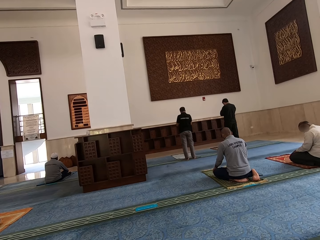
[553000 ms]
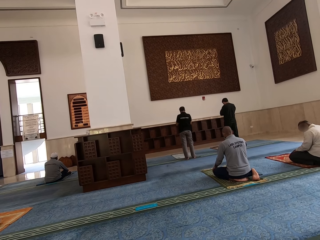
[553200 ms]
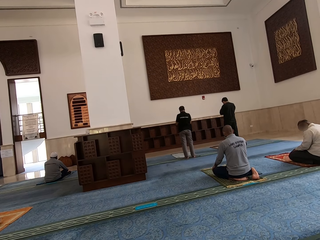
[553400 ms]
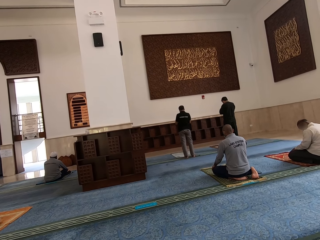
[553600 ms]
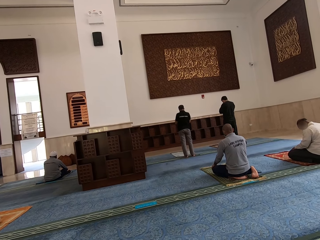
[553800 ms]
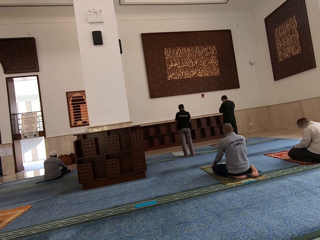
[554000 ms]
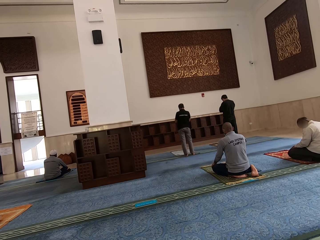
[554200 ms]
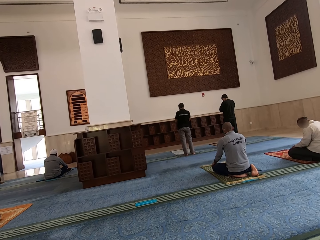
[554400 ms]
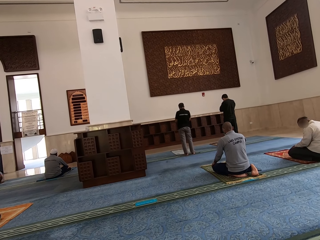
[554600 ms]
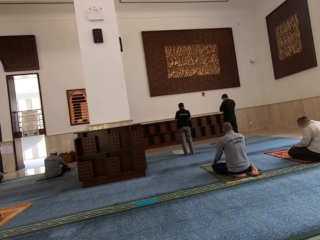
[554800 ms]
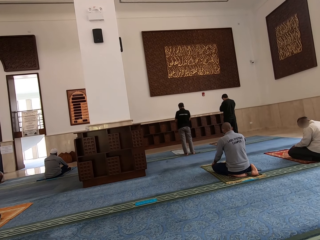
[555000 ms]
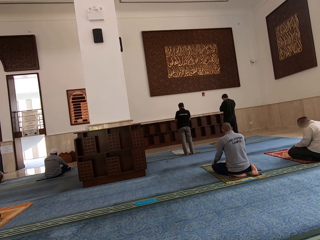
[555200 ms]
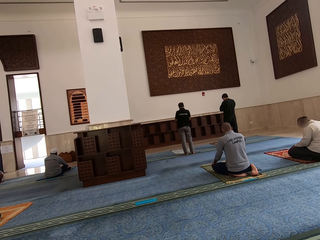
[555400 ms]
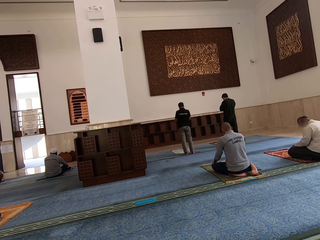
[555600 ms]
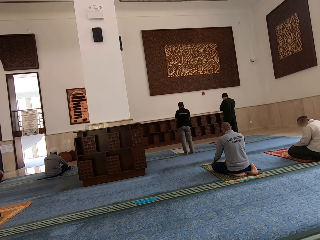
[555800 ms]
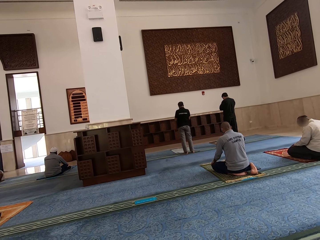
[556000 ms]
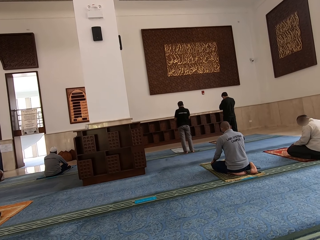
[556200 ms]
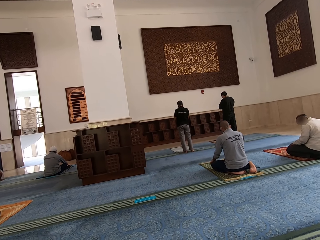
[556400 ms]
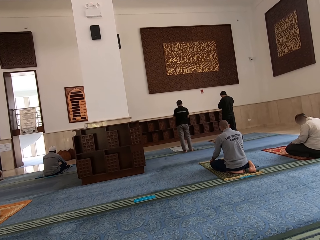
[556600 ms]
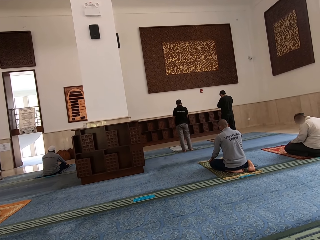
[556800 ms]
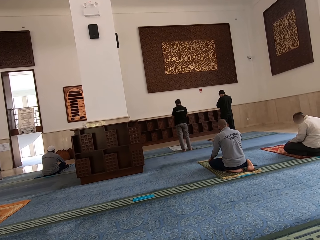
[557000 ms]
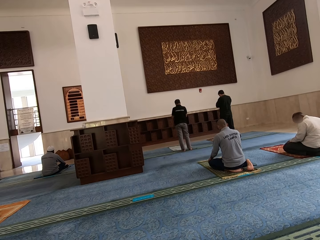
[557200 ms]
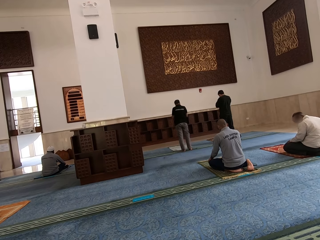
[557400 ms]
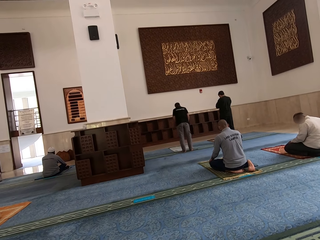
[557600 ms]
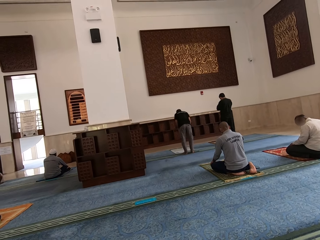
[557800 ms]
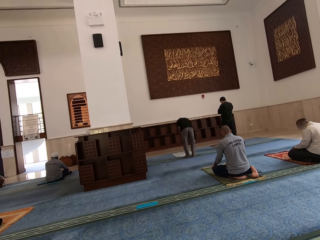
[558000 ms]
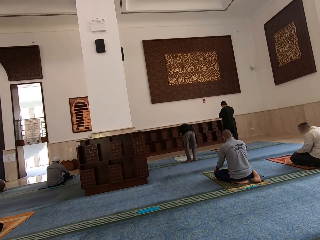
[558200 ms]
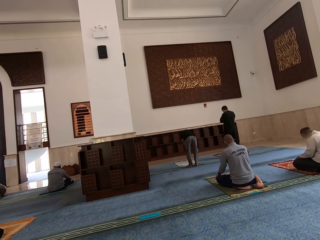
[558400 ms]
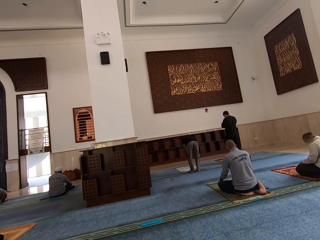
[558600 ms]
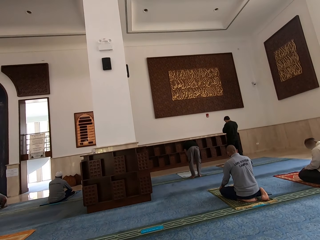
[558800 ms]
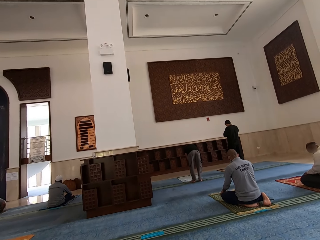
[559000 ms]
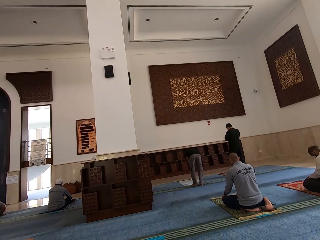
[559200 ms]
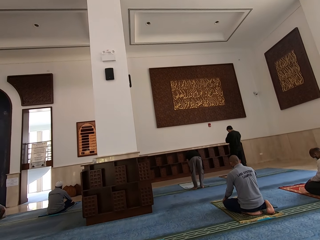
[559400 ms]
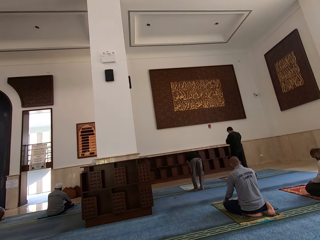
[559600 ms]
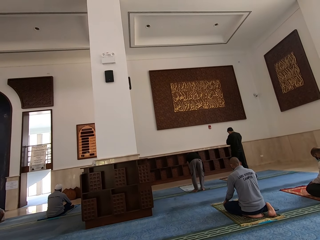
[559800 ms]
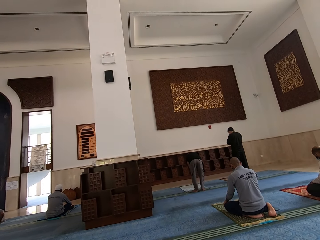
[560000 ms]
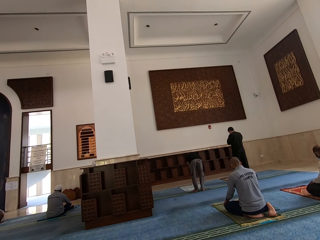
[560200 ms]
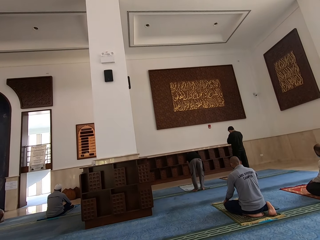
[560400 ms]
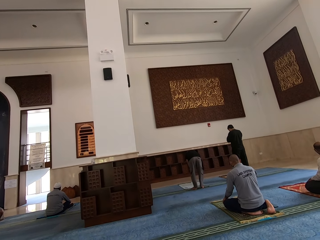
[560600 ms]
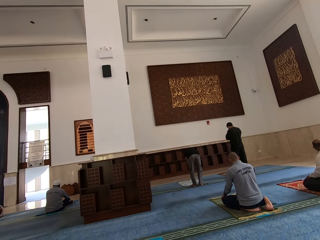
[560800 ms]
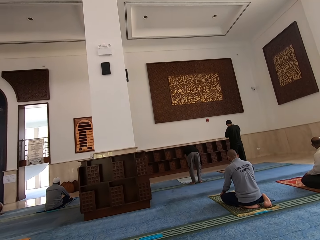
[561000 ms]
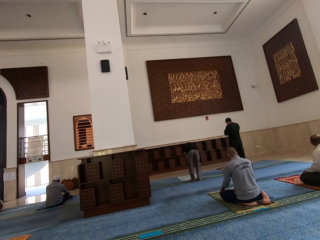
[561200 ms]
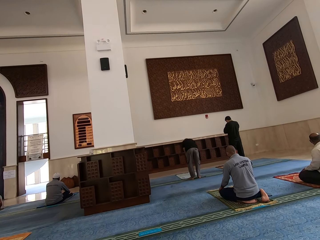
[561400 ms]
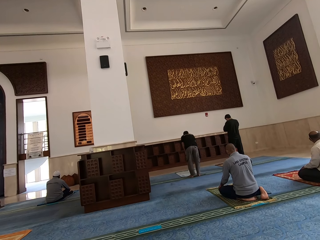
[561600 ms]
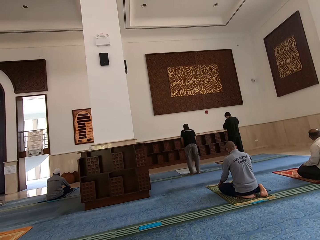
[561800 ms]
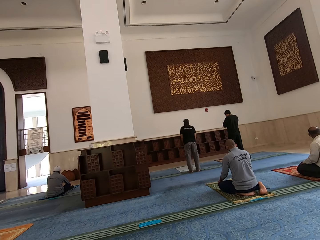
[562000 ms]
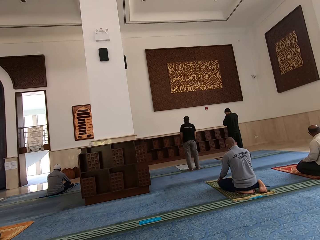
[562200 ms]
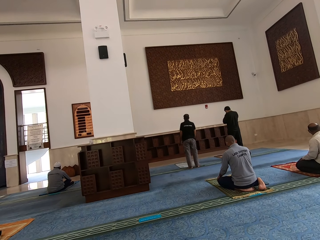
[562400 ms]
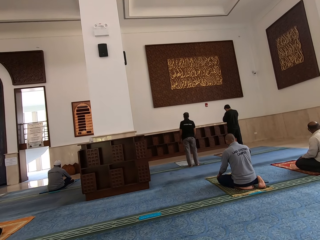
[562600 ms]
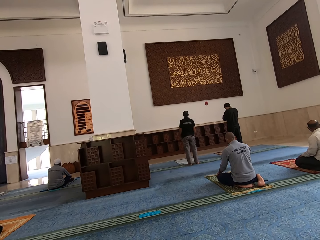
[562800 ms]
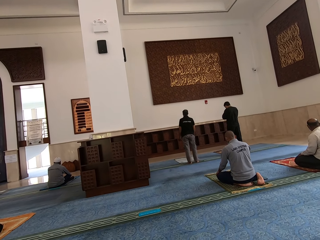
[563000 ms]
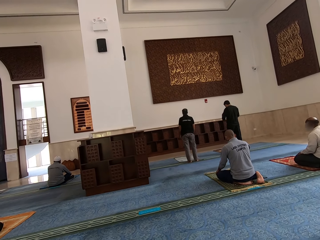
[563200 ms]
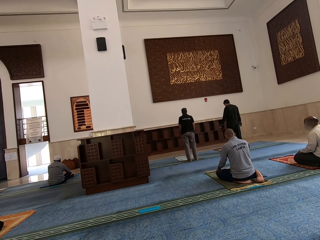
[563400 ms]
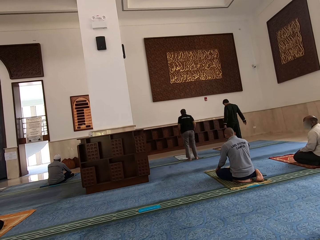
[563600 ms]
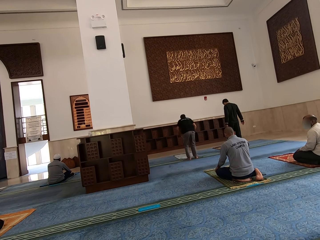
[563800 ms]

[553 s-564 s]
A person bends towards the mat. The person stands up.

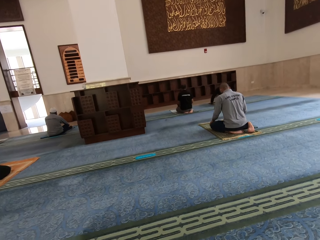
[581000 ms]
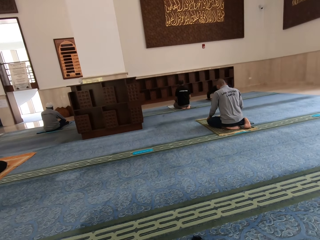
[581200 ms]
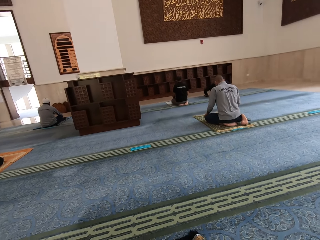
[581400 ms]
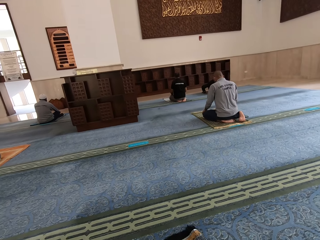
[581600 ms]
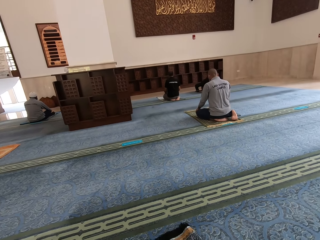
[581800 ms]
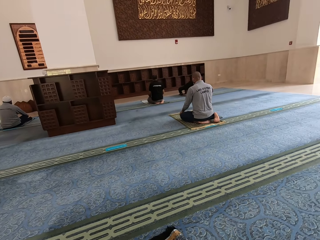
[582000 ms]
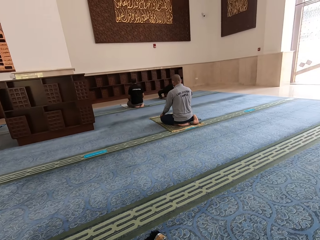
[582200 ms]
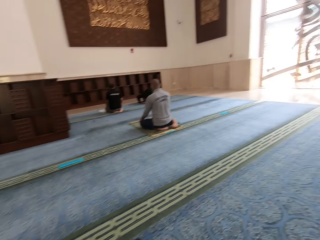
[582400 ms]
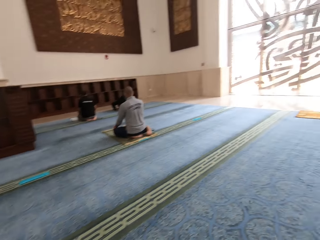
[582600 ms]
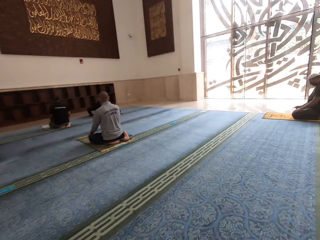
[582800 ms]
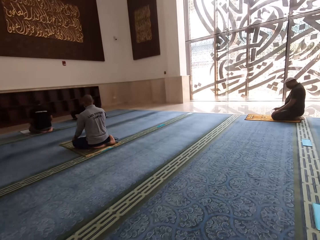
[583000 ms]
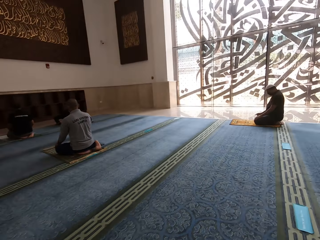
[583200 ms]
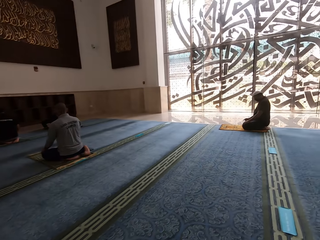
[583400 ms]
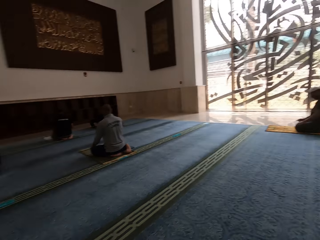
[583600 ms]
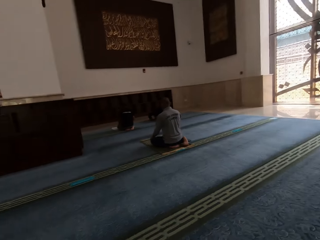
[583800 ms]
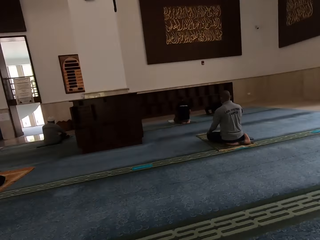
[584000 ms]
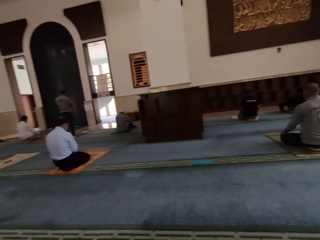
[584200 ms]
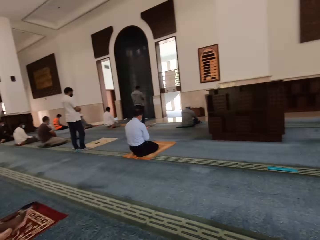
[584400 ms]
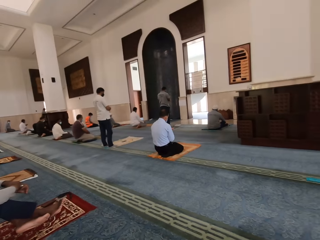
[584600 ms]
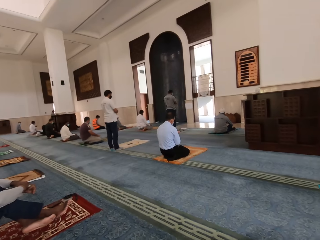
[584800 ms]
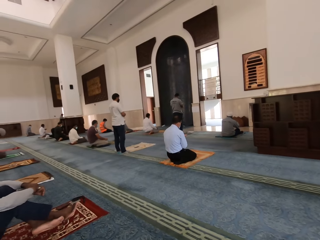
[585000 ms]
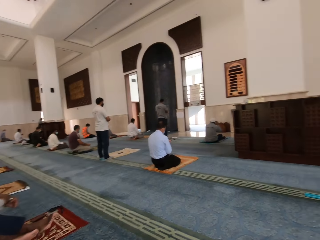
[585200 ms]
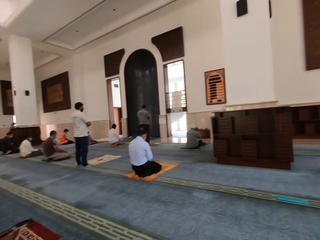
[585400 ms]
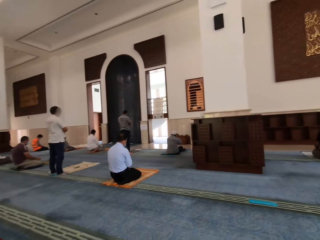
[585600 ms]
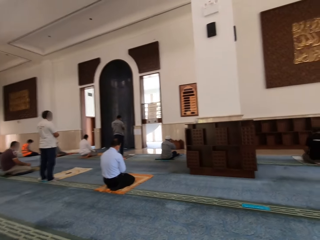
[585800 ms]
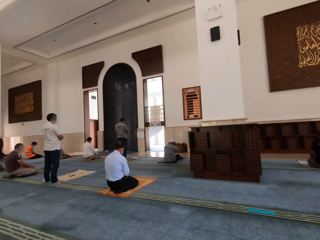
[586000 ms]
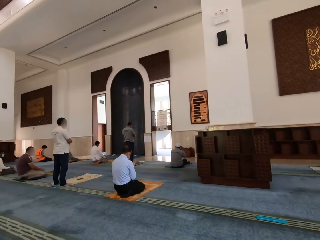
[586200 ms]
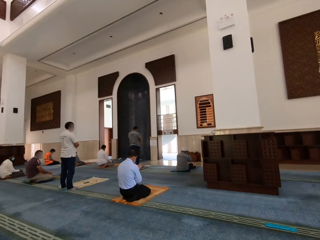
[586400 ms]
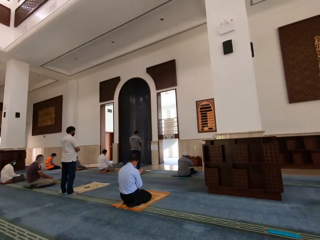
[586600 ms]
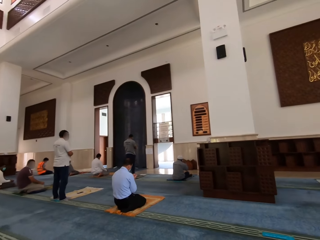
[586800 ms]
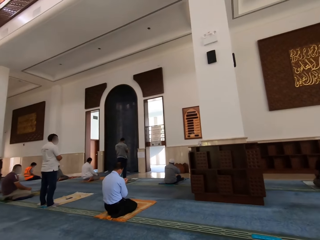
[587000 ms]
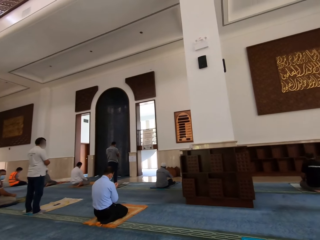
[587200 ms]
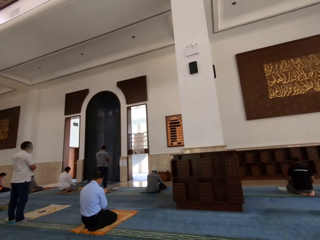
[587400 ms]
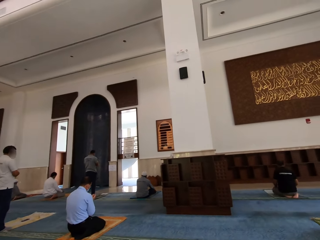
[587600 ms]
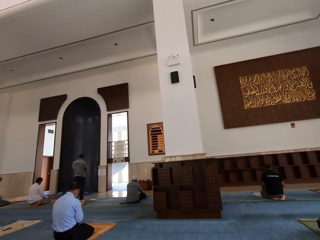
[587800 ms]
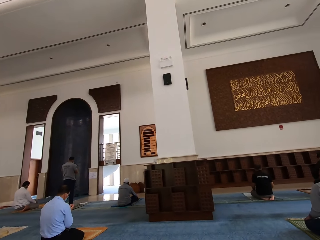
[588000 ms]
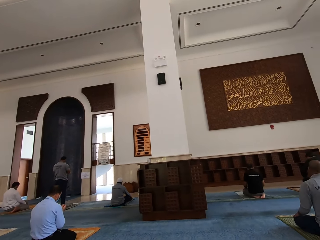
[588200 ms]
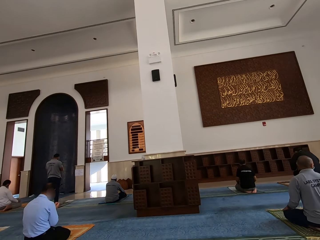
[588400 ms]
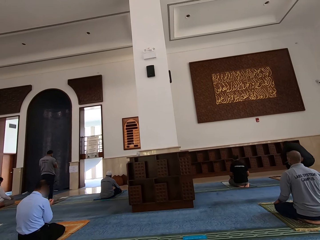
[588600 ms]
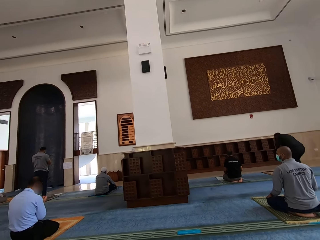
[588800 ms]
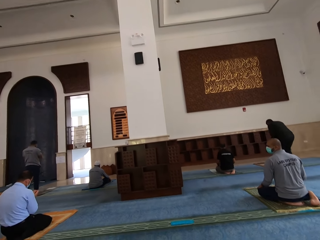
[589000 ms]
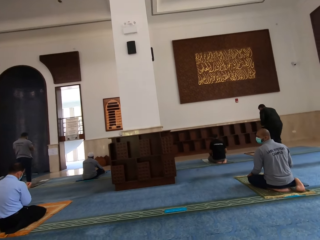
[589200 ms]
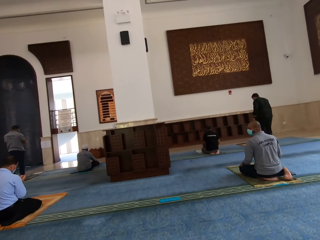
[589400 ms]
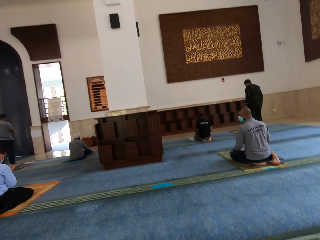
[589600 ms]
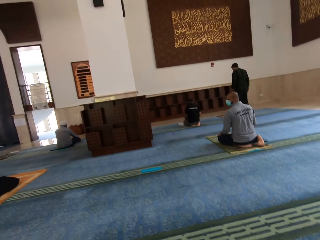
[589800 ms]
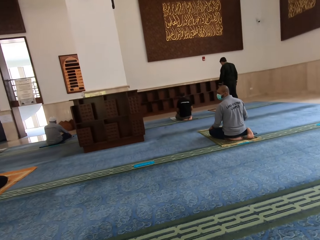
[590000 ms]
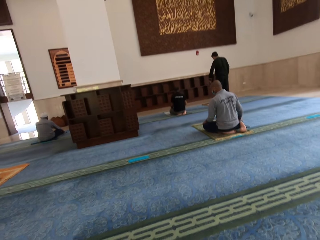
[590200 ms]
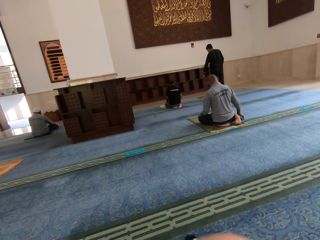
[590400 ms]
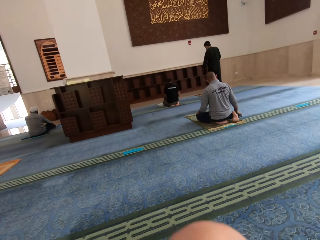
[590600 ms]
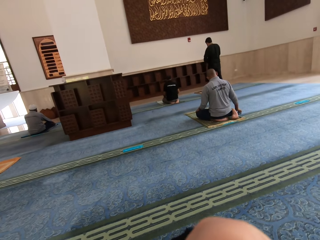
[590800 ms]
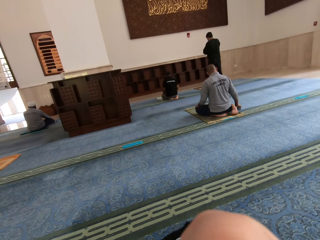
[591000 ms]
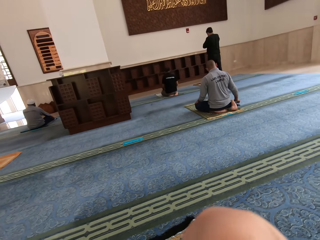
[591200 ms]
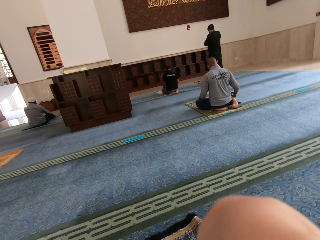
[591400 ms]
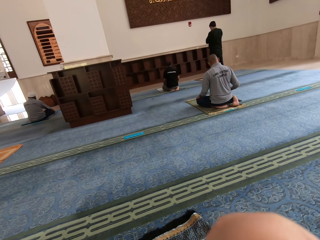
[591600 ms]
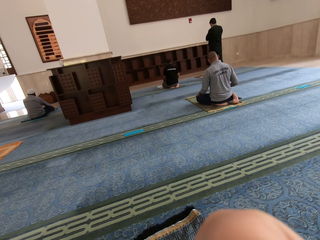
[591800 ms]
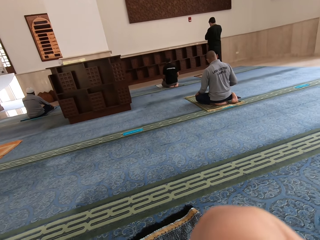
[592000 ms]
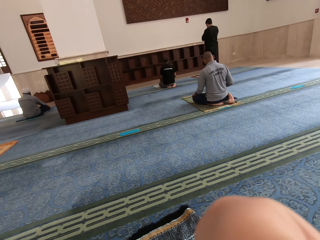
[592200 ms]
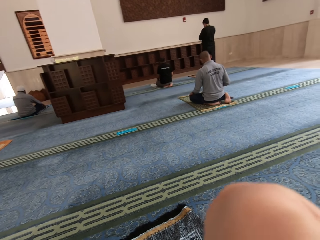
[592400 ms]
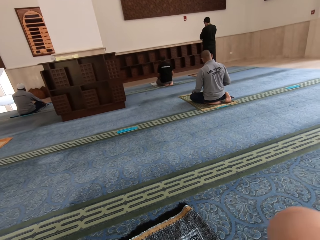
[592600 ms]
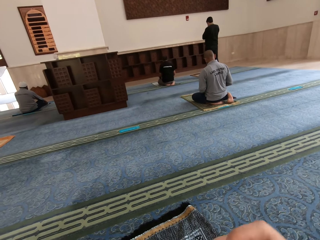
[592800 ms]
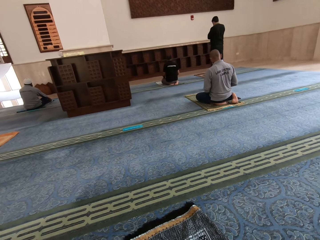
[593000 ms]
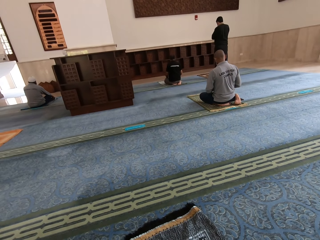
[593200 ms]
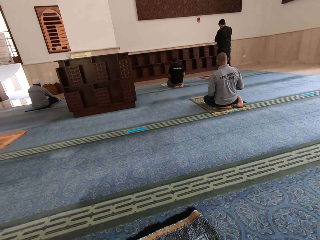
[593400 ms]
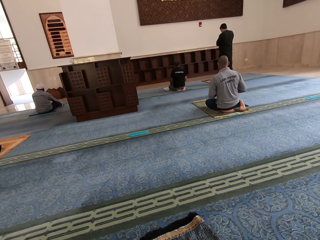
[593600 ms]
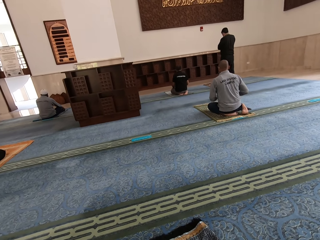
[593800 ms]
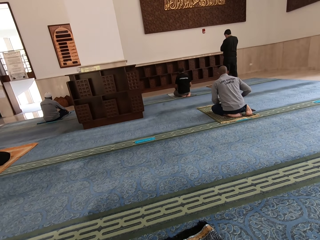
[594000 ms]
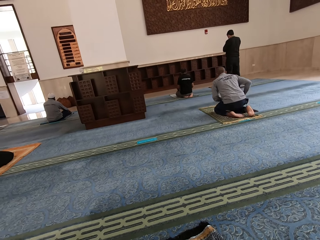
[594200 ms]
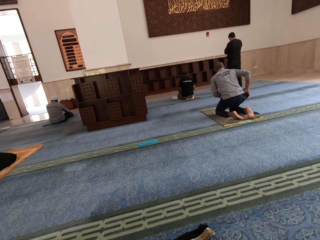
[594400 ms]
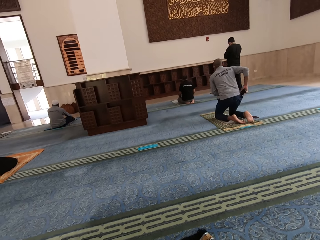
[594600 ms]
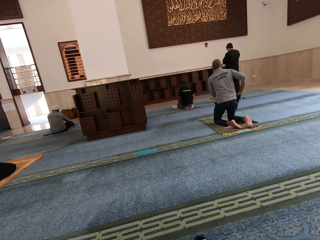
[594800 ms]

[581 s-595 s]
The camera wearer looks aside. They look around the mosque. They move the right hand.
